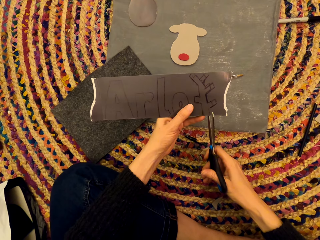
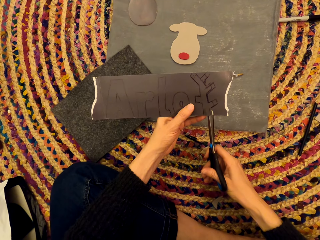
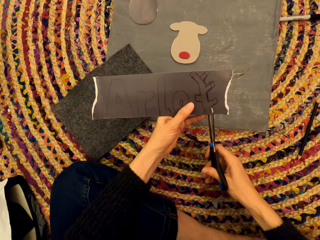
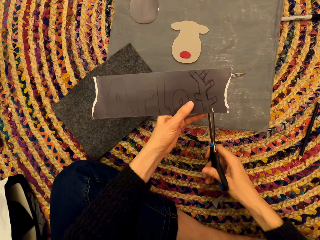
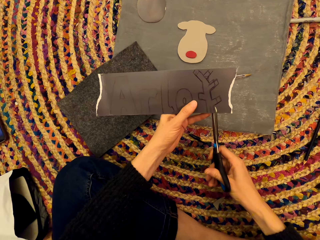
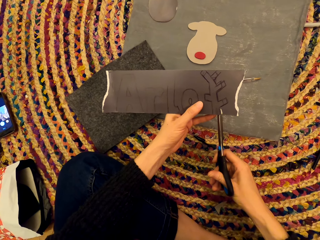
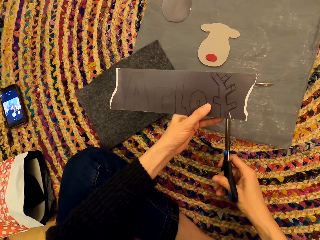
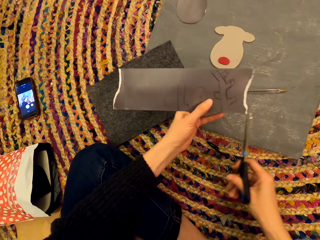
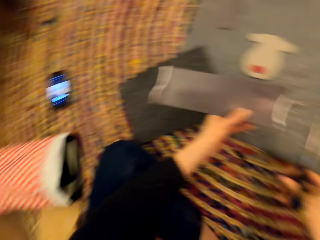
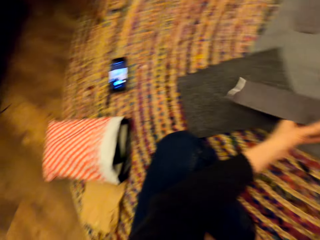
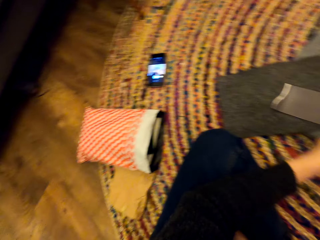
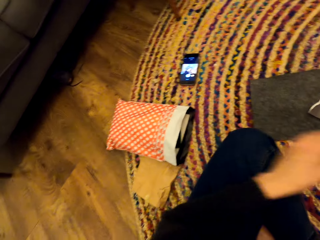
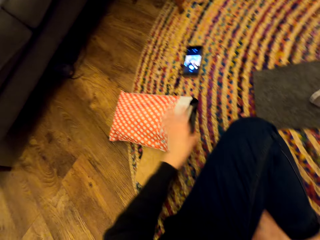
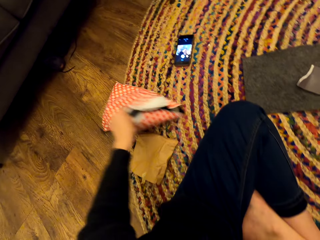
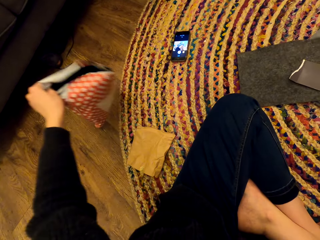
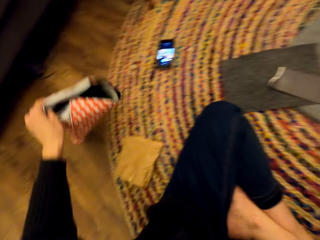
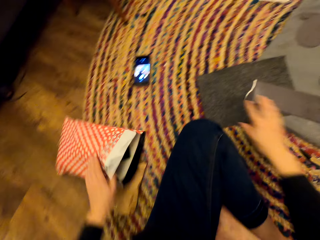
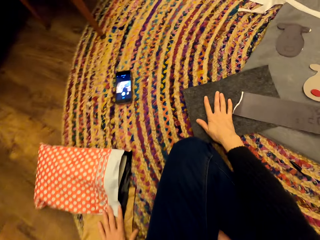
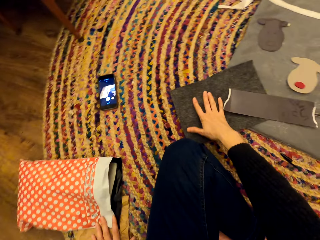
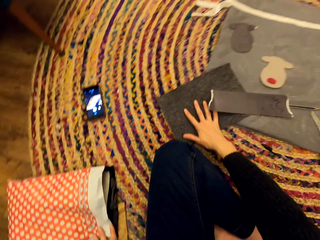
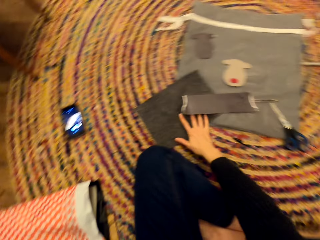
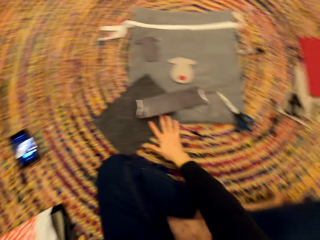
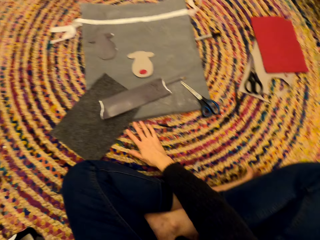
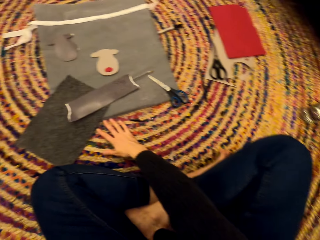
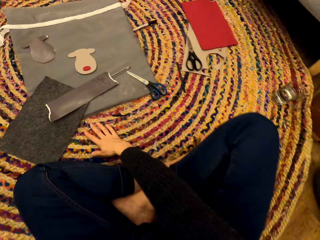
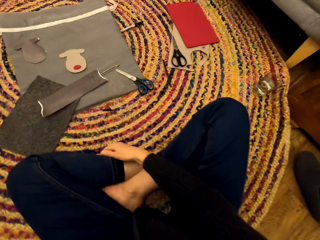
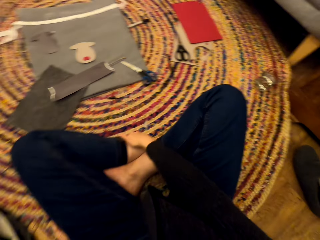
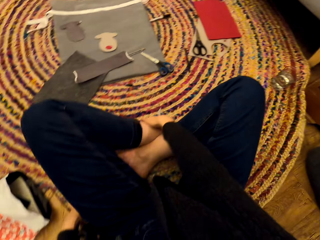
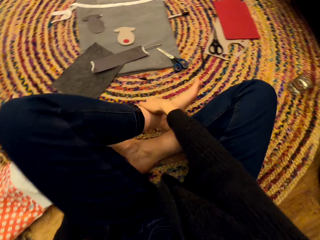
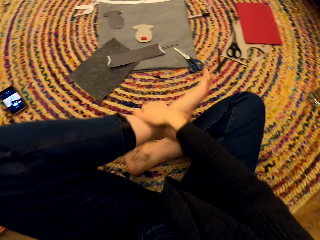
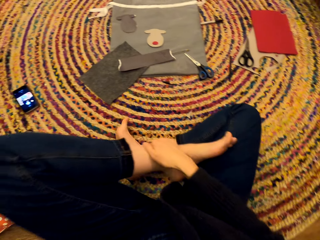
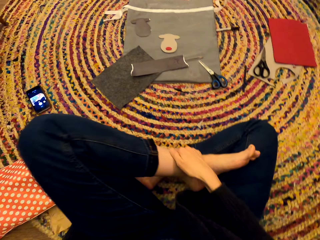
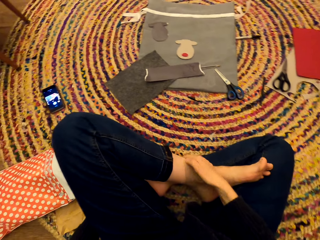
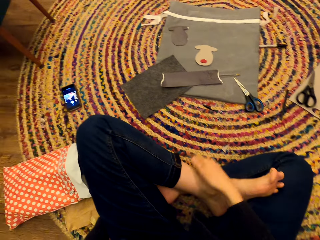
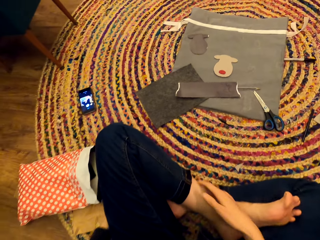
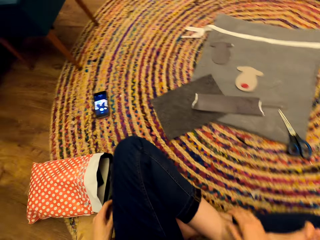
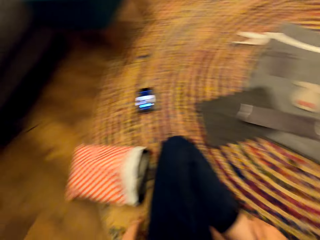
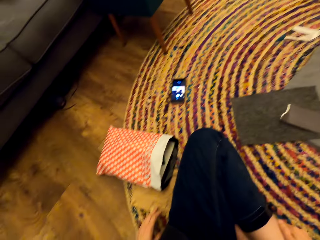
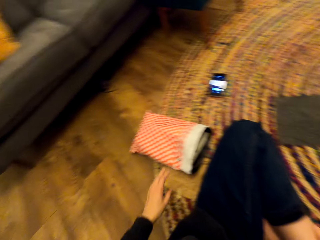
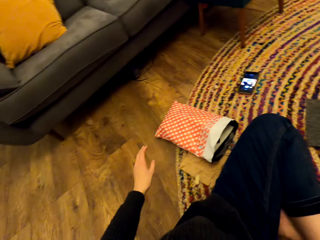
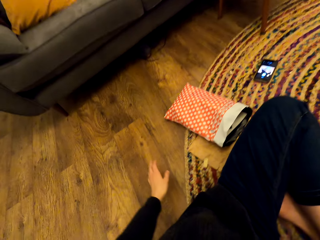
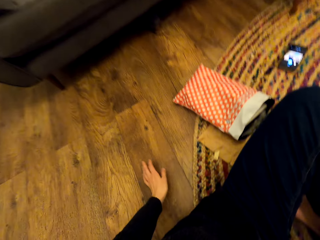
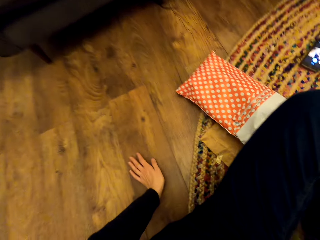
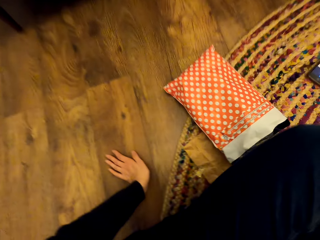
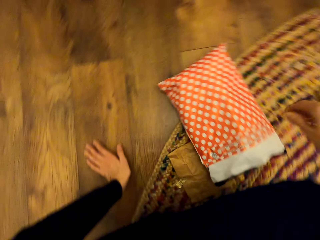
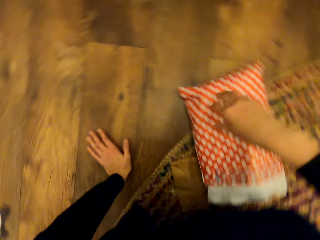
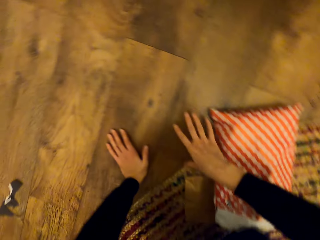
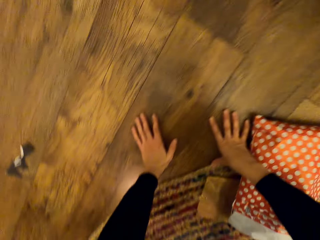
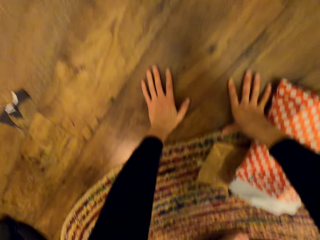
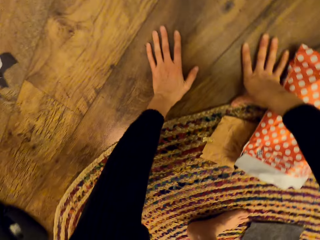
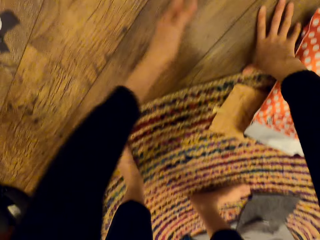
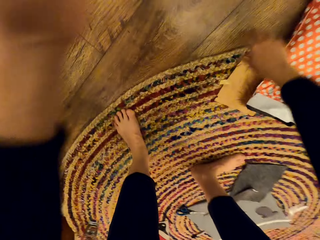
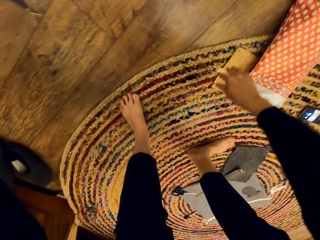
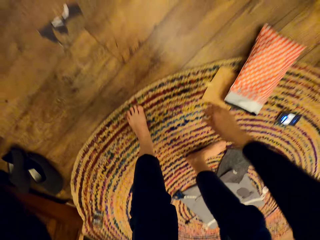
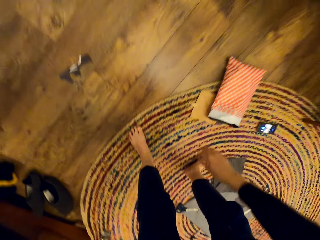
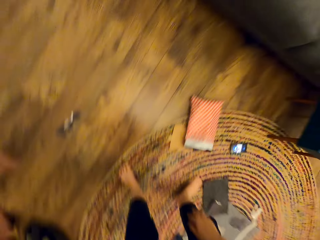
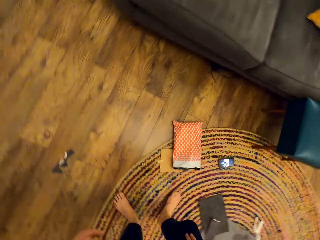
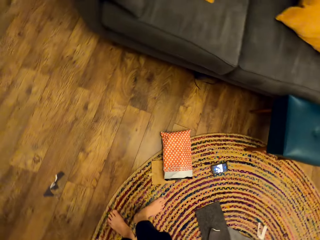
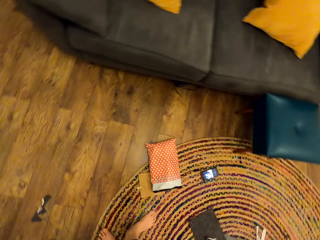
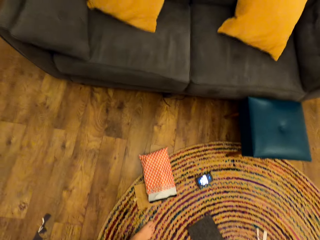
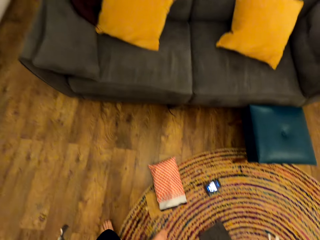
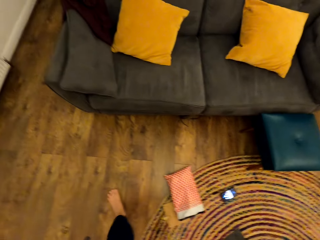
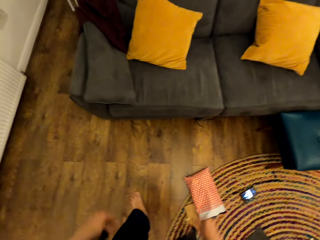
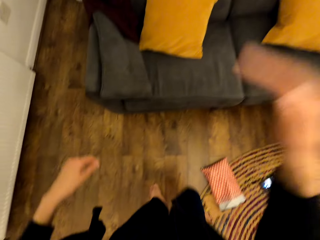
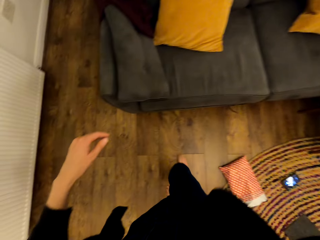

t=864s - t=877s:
The camera wearer drops the scissors on the carpet. They put the piece of paper on the surface. They touch the small bag. They converse with a man. They stand from the carpet.

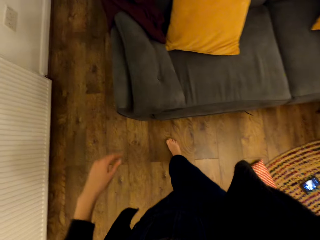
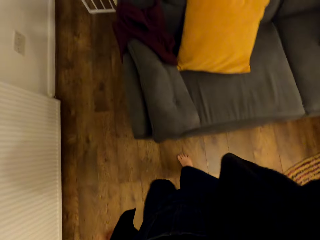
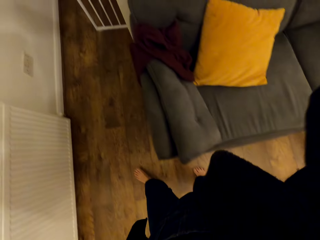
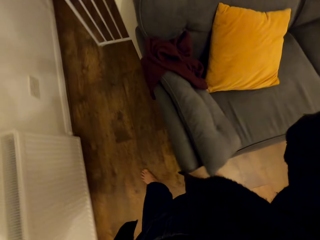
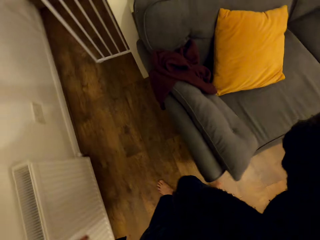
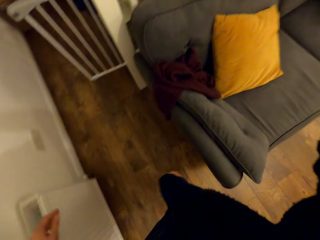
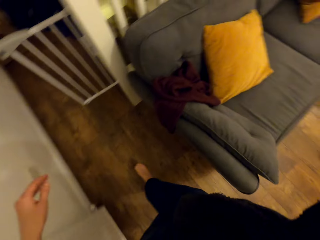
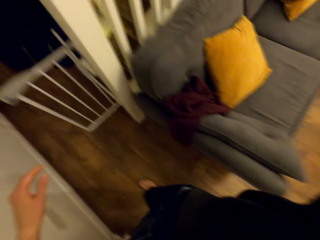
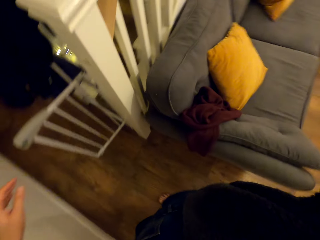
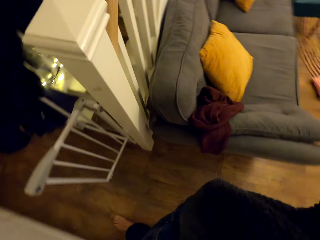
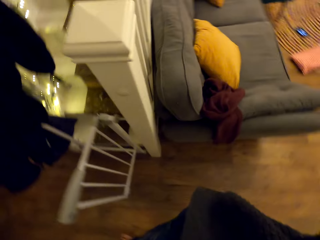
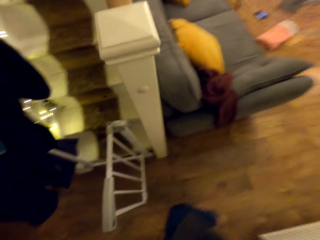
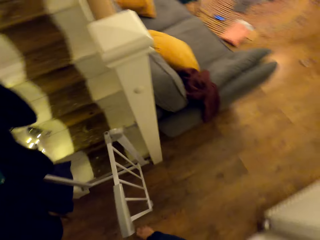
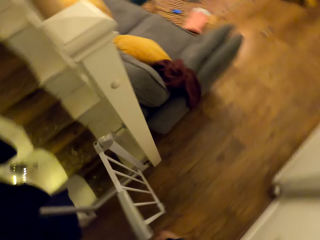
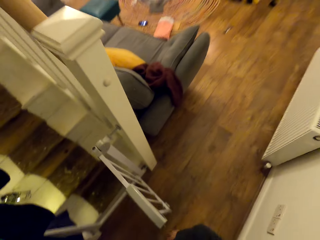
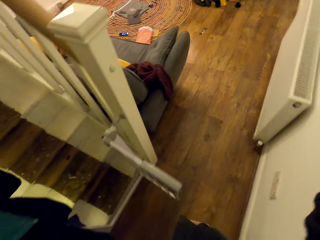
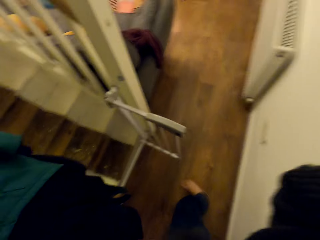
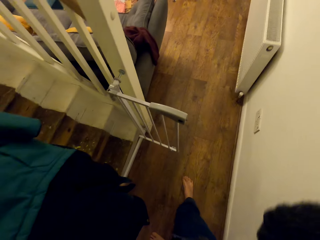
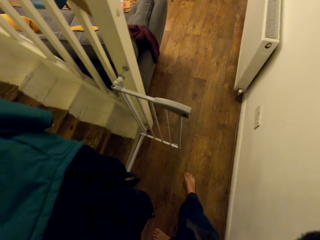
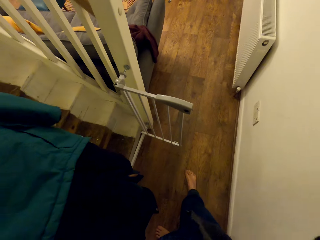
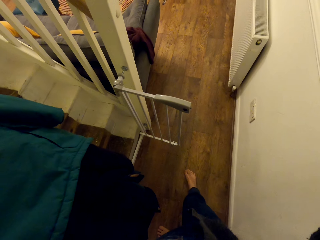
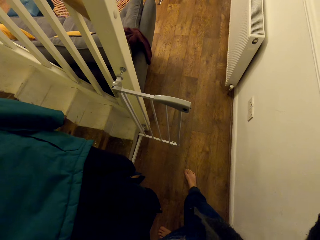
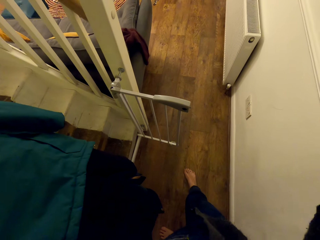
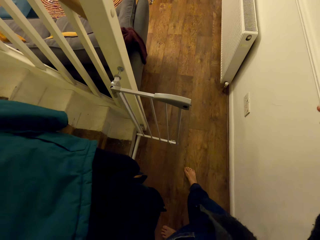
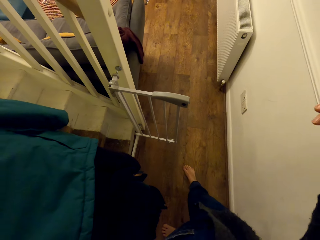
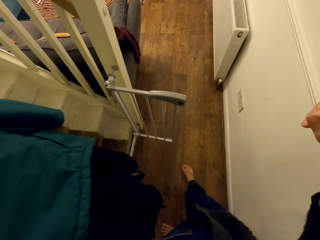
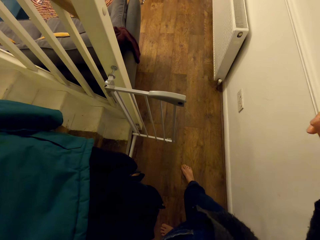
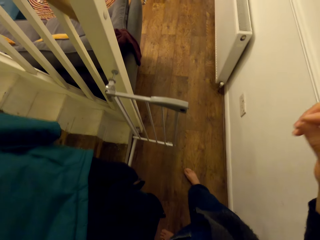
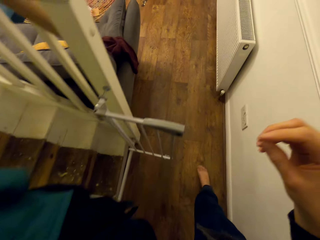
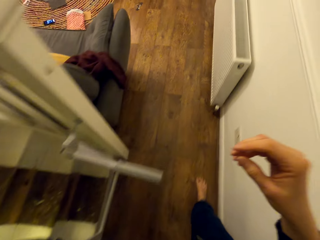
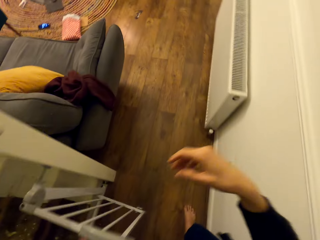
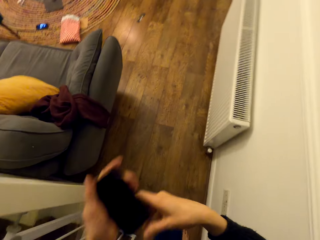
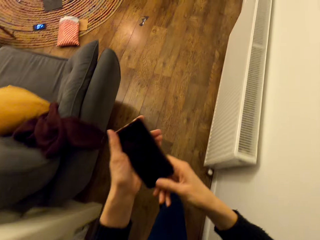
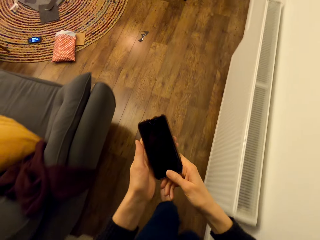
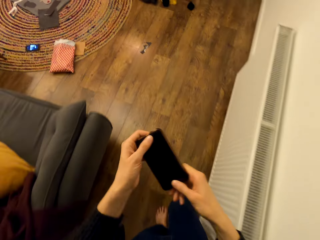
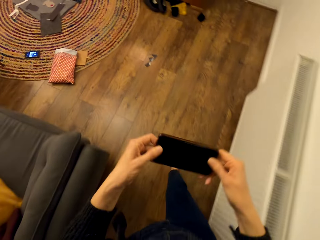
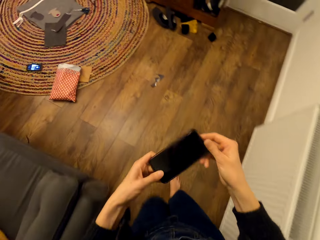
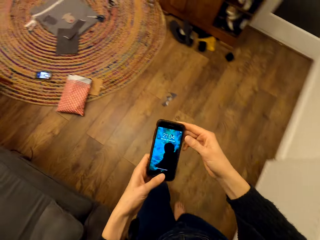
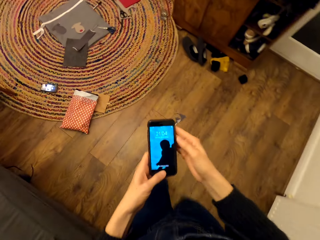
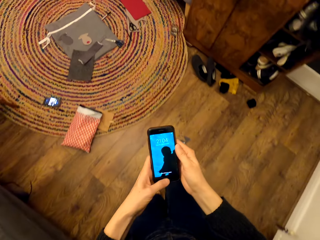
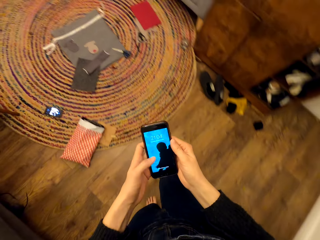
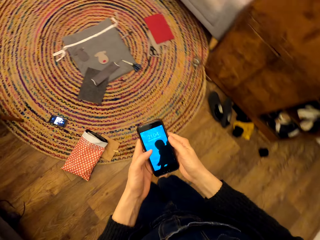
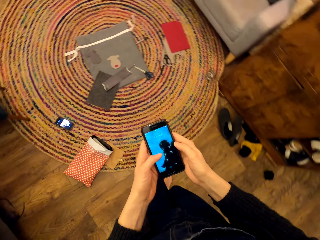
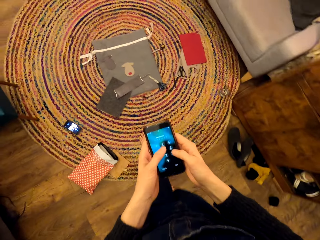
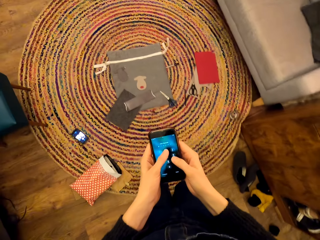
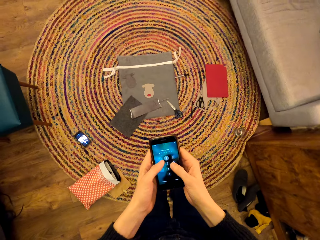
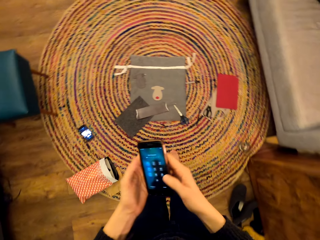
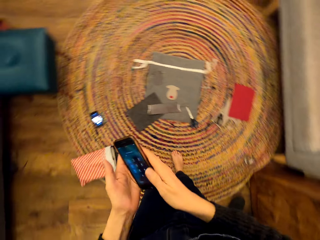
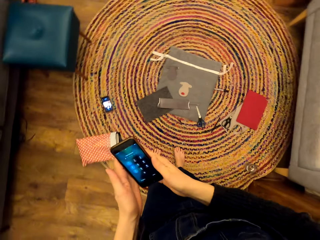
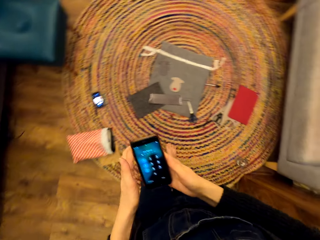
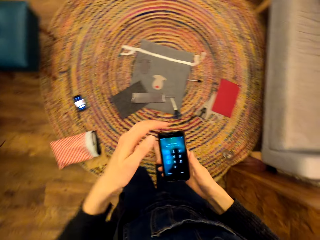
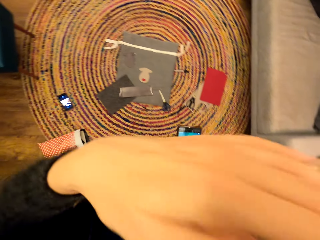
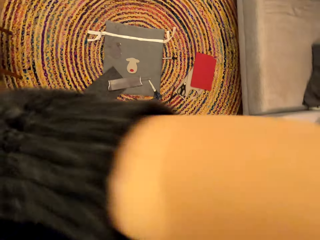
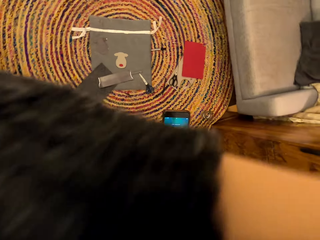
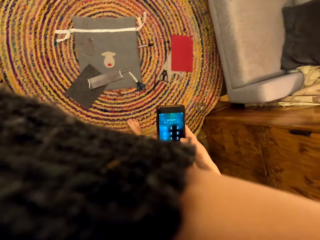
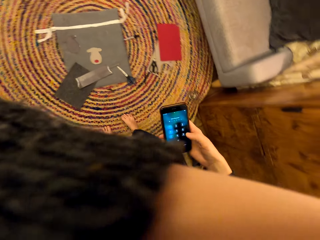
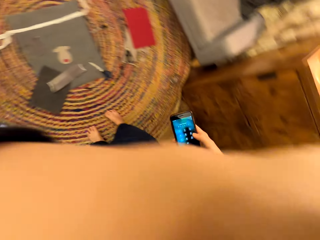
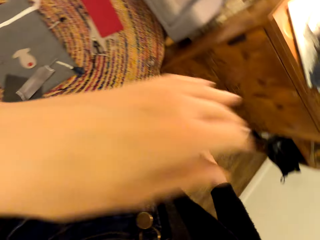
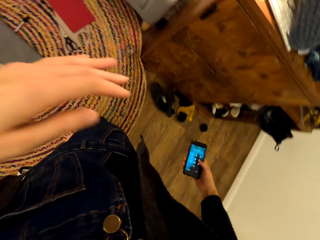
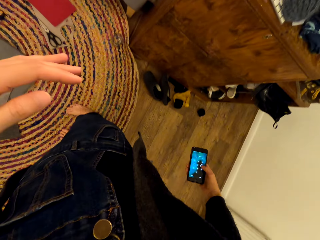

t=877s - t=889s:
The camera wearer walks in the room. They hold the phone with two hands. They press the phone. They operate the phone. They touch something.
